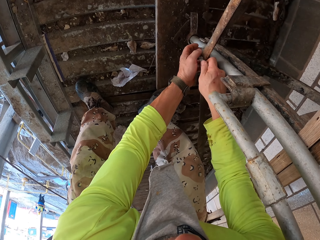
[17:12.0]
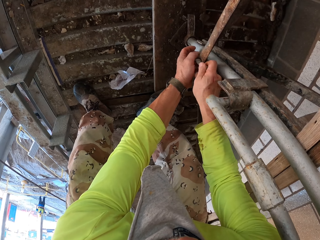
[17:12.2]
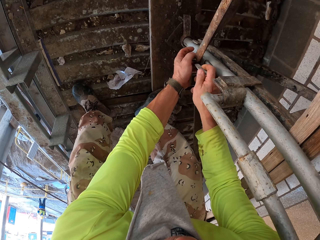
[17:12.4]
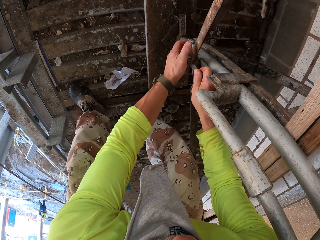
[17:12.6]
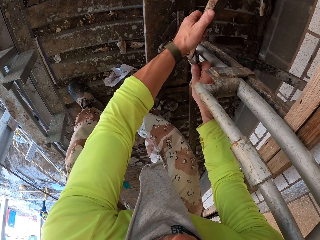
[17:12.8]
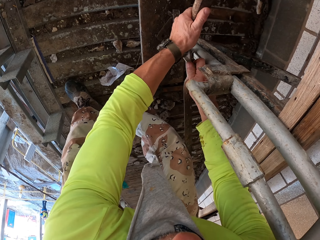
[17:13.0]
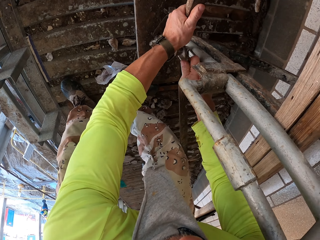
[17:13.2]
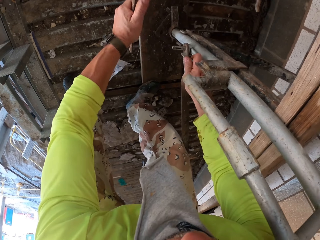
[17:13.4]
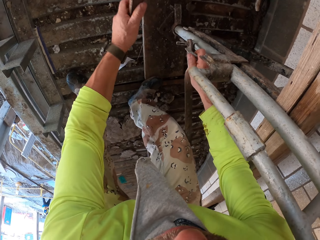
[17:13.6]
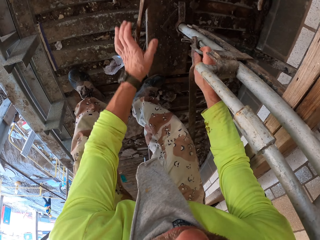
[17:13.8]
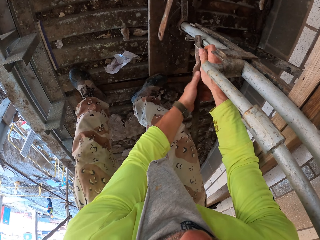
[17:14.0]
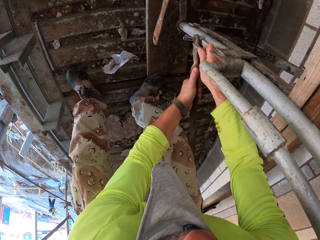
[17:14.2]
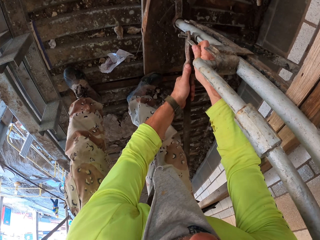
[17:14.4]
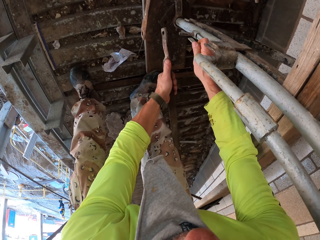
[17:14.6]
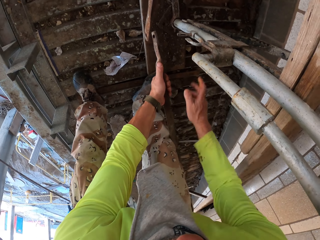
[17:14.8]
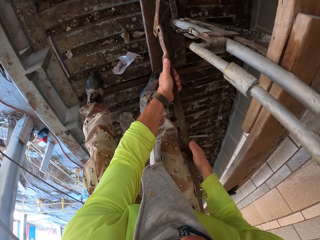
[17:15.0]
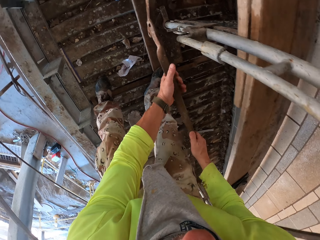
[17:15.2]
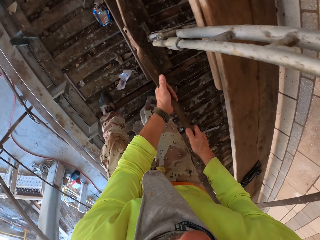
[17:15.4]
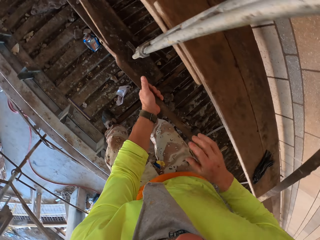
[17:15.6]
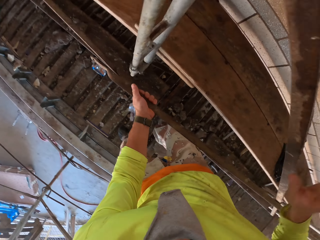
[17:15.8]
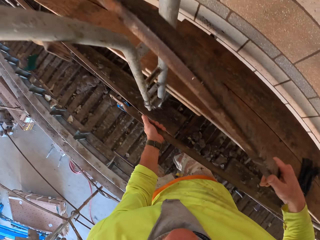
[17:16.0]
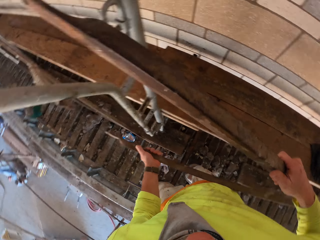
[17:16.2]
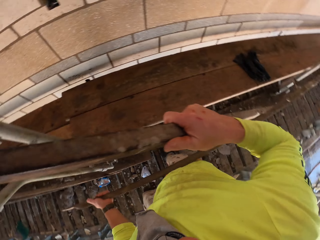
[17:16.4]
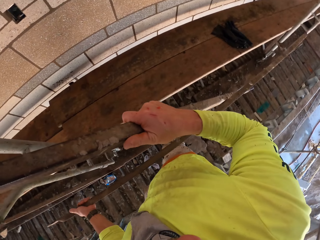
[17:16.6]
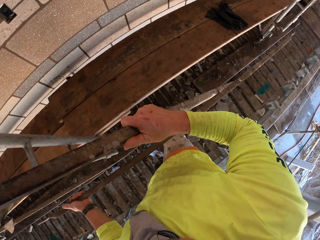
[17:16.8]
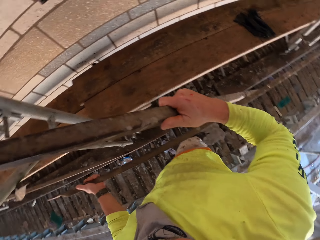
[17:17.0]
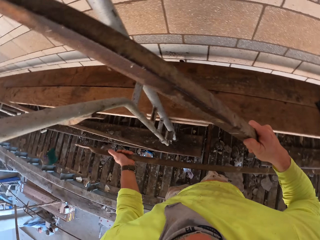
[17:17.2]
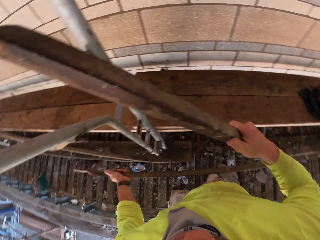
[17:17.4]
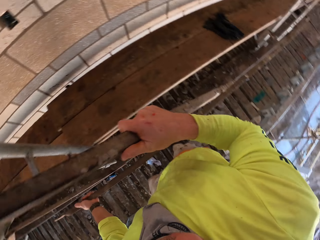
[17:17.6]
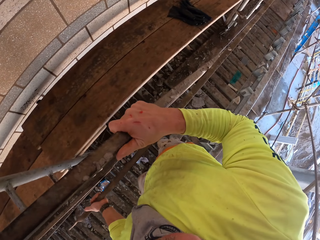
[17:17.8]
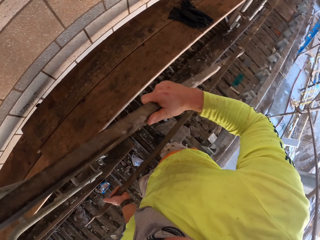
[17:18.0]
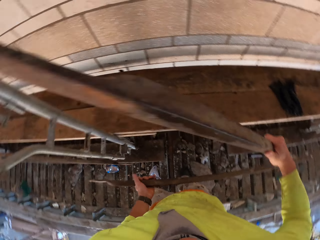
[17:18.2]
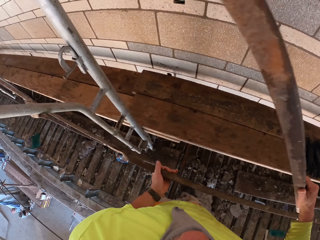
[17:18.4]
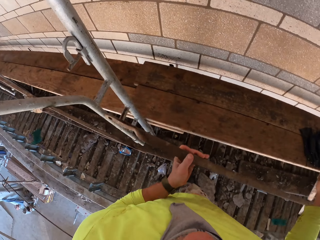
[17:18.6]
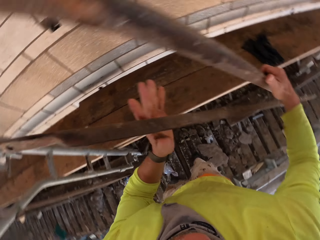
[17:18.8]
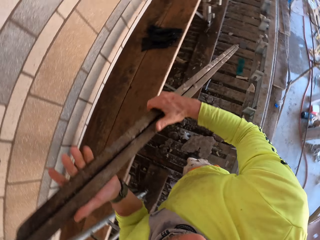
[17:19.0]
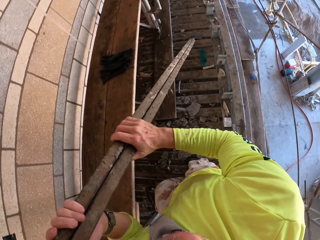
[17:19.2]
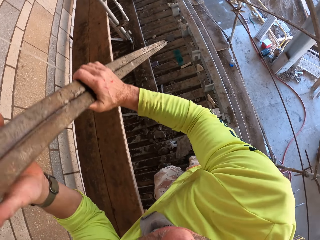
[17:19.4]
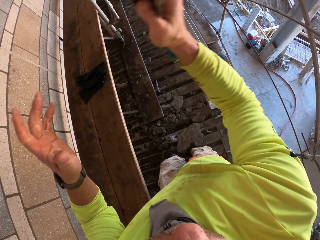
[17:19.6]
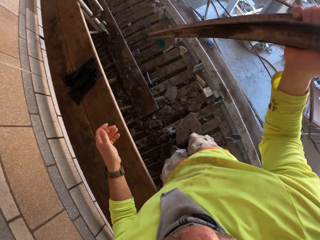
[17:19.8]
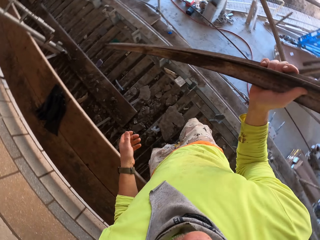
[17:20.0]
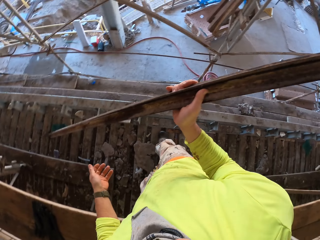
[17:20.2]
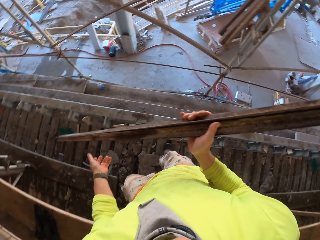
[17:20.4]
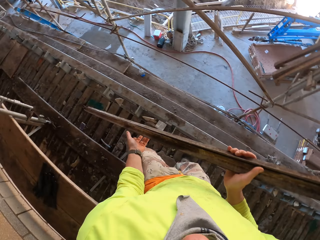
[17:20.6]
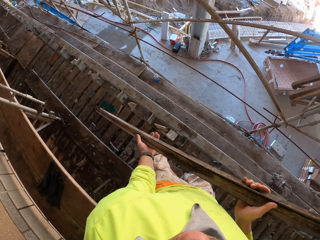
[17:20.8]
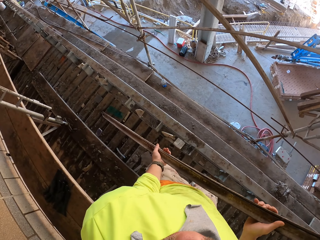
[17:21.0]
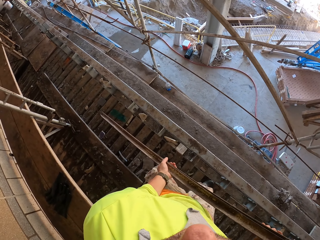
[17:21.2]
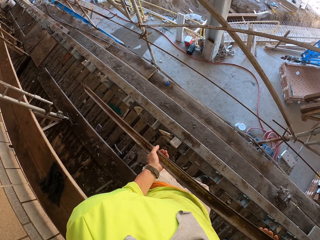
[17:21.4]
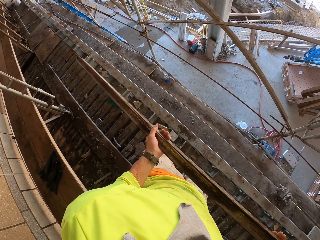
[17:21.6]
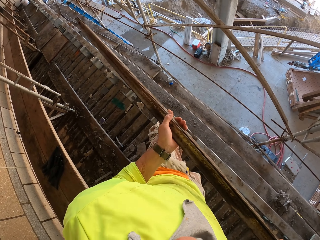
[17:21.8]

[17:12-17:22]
The camera wearer removes a metal stand. They turn to the side. They remove the metal stand. They look around. They turn to the side.

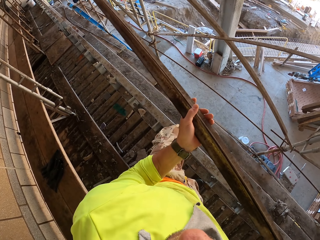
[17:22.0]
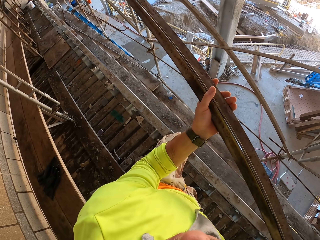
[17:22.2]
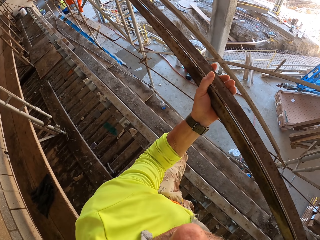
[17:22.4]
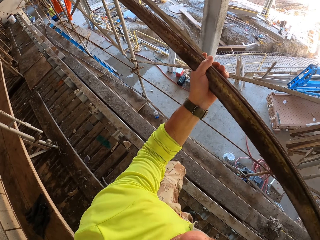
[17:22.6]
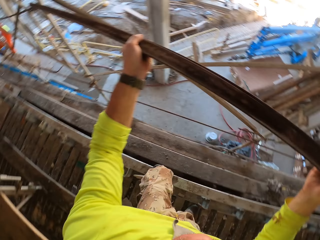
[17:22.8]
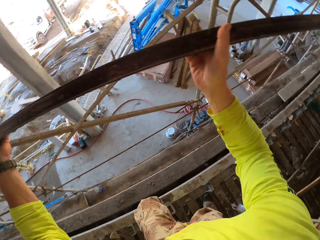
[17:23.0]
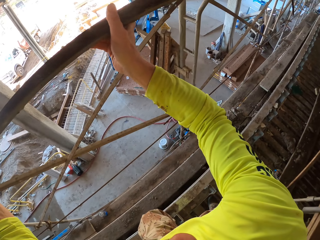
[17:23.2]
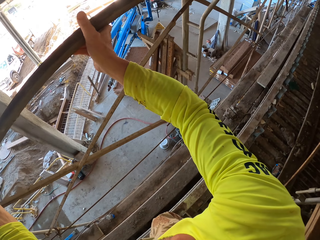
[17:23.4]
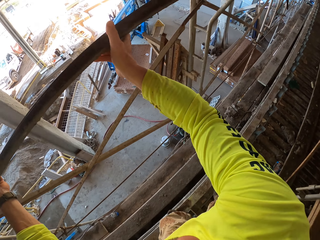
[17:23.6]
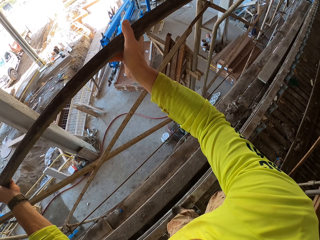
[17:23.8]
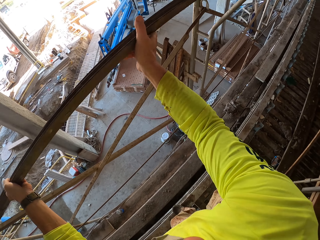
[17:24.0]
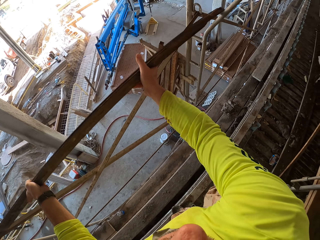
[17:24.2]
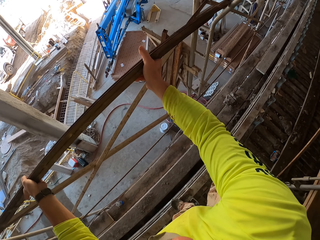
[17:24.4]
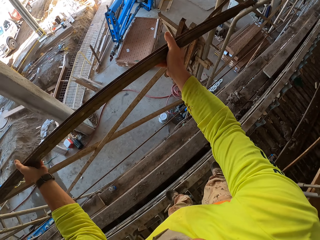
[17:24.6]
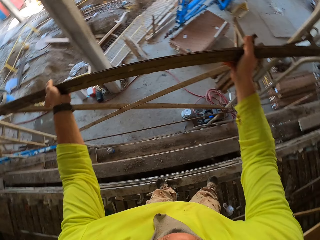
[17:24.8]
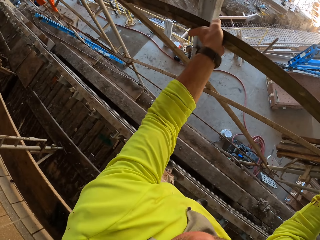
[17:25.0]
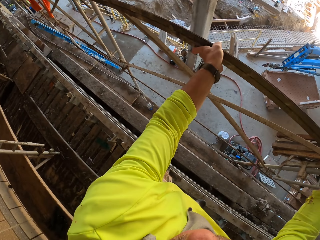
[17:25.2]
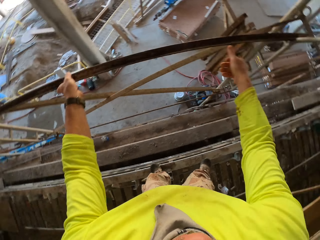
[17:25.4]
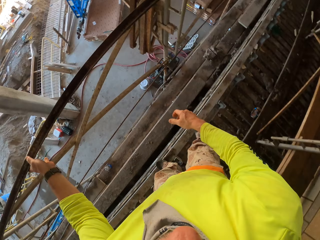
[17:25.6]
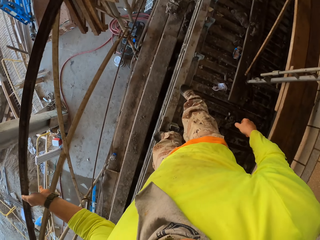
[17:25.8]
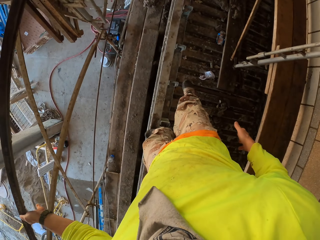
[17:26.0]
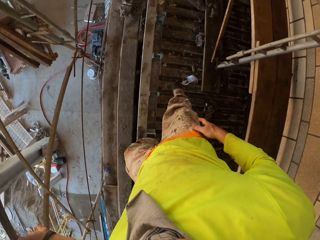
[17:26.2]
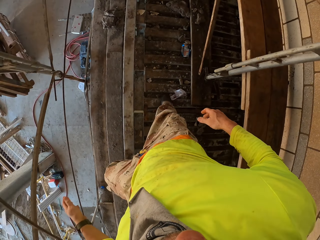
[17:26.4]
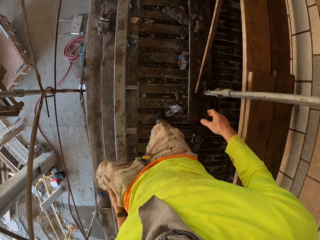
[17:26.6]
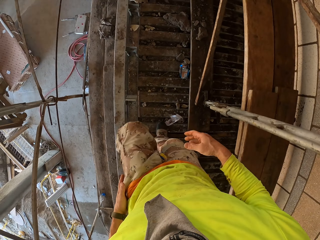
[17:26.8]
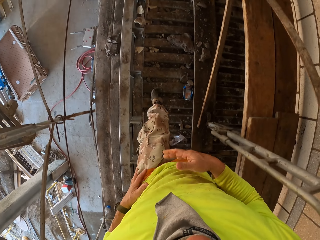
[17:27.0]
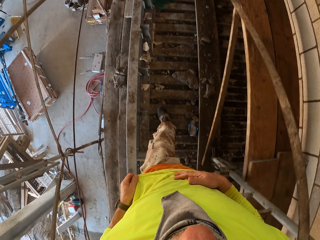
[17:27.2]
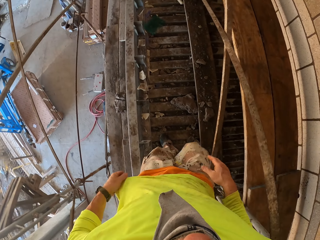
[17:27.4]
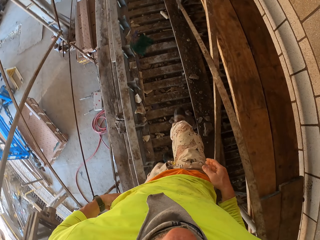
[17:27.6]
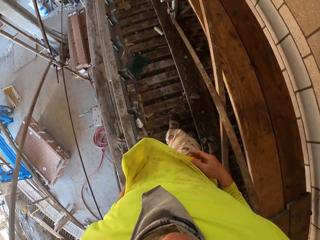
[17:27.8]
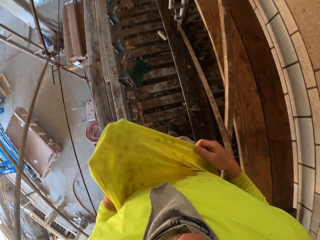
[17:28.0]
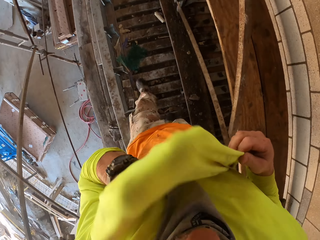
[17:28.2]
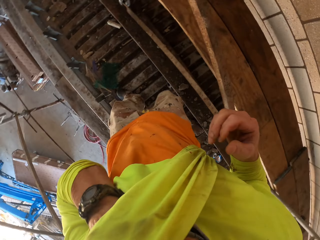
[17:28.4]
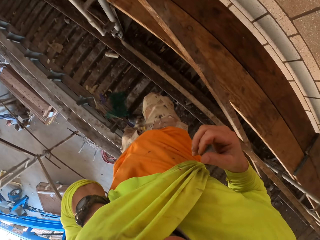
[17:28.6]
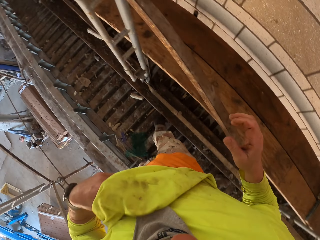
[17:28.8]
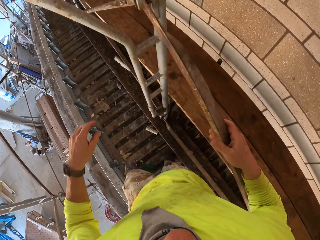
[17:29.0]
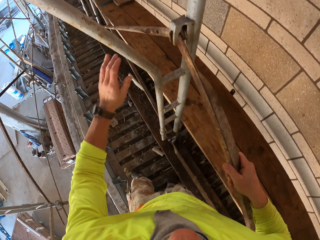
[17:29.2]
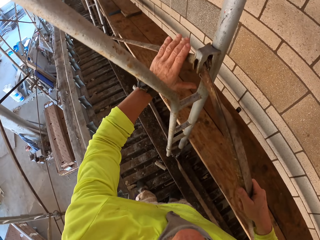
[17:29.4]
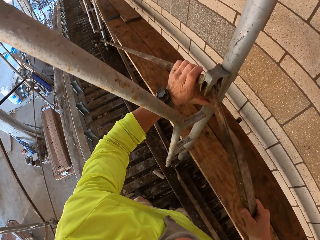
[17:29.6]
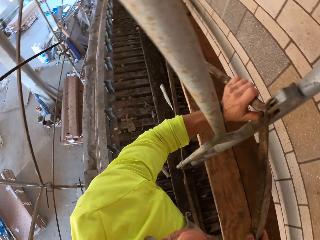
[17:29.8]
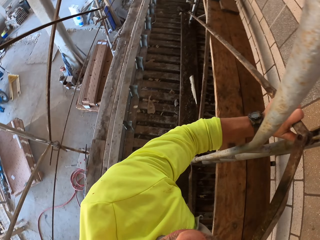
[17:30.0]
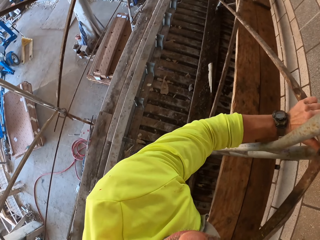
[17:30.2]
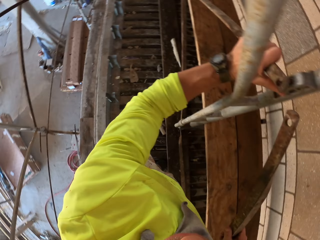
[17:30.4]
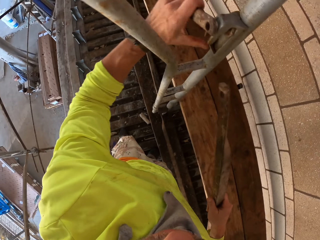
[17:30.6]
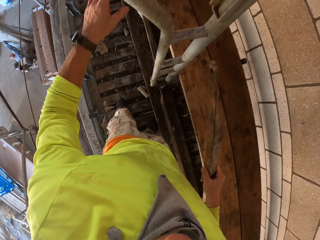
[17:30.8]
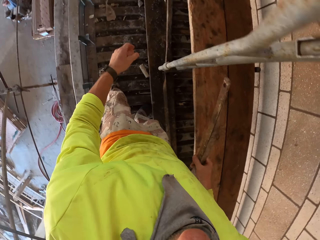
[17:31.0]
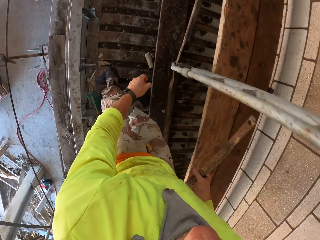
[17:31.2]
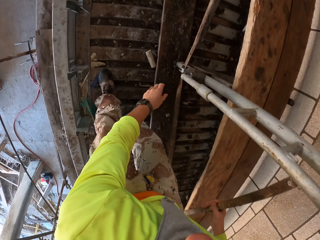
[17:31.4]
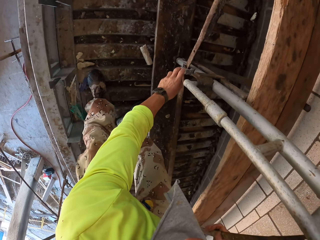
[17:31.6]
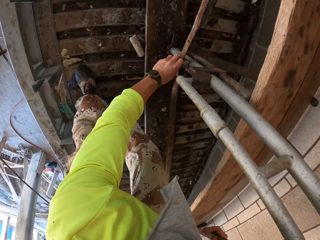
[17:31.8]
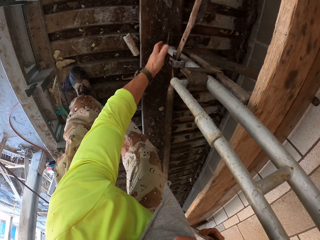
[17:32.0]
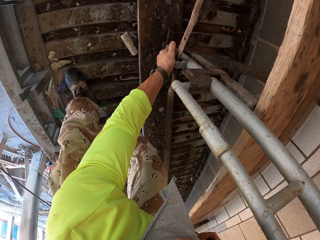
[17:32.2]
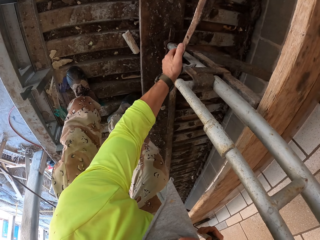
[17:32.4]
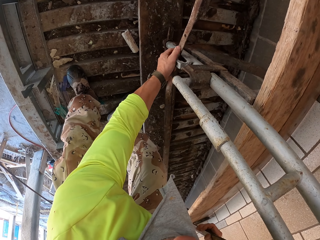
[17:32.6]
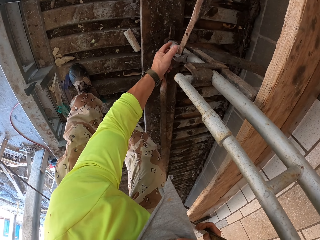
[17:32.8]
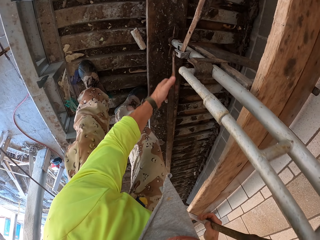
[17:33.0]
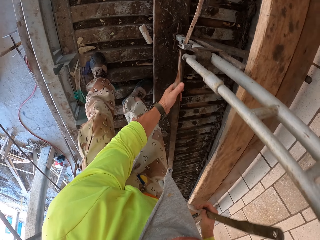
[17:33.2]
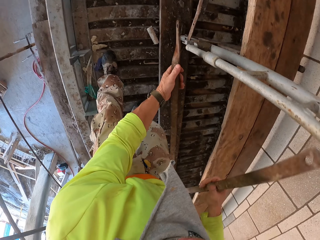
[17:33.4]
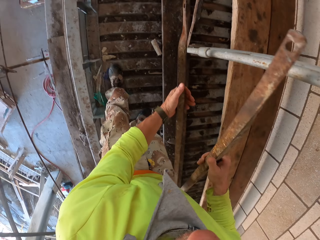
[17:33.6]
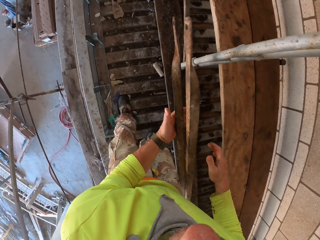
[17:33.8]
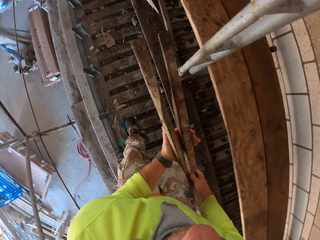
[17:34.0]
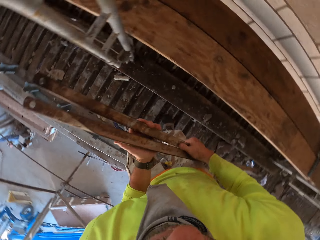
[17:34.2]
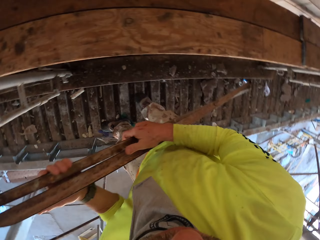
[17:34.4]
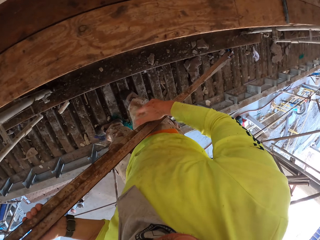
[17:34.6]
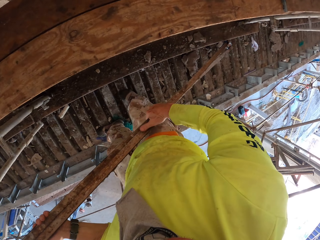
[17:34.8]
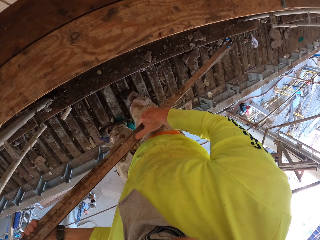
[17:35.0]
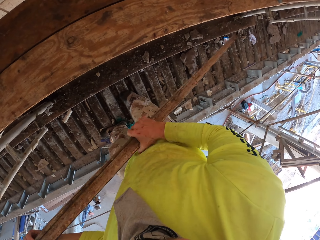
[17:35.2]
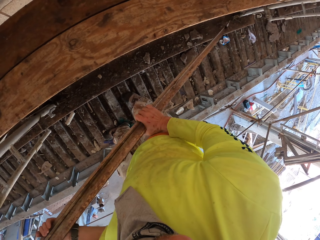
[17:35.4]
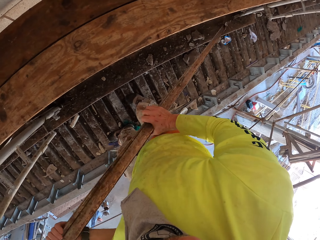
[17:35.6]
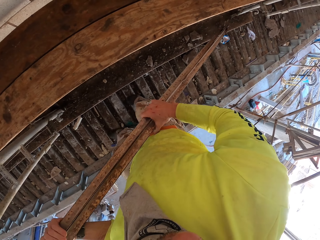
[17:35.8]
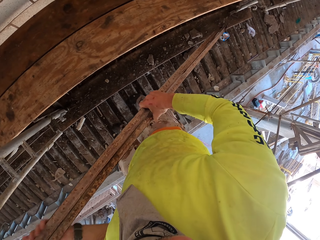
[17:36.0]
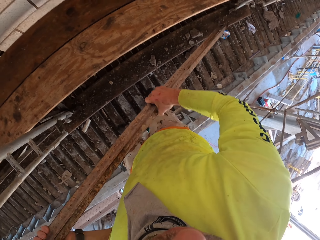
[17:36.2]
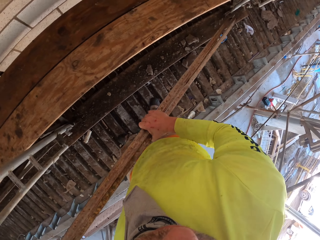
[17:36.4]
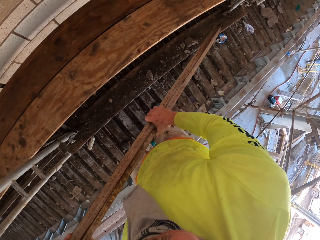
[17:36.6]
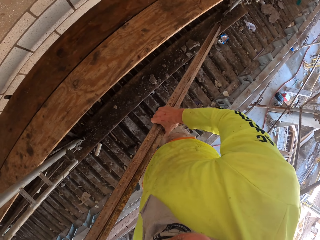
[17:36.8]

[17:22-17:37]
The camera wearer holds a metal stand. They lift the metal bar. They turn to the side. They place the metal bar on a shelf. They turn to the side. They turn around. They walk around. They lift the sweater. They remove the metal bar. They hold the metal stand. They turn to the side. They bend down. They hold the metal stand.
